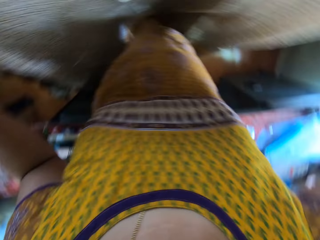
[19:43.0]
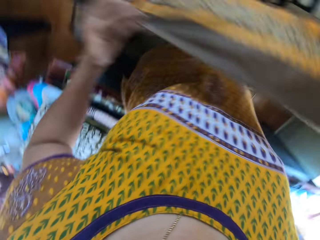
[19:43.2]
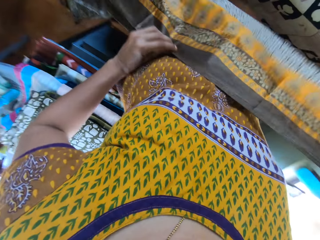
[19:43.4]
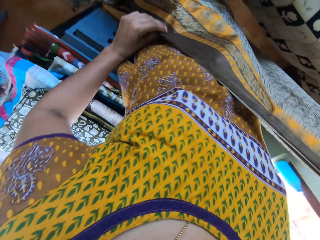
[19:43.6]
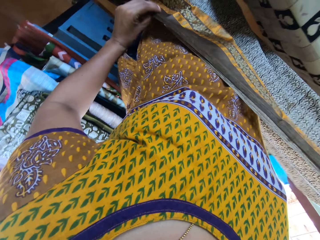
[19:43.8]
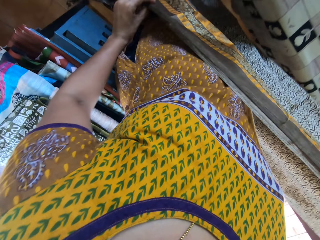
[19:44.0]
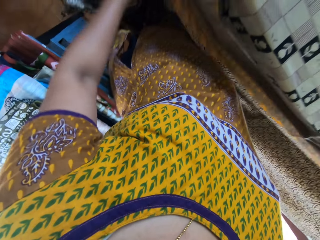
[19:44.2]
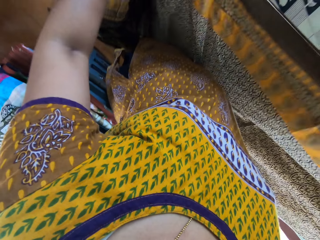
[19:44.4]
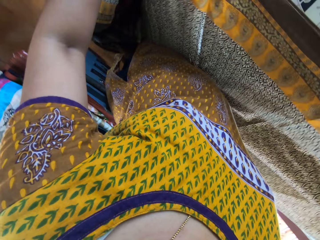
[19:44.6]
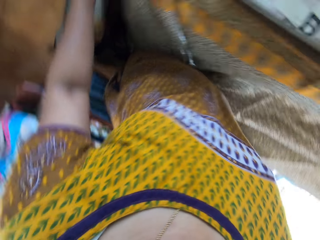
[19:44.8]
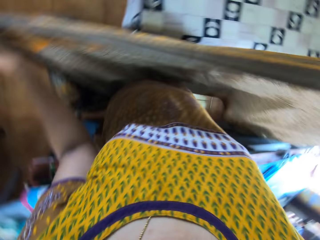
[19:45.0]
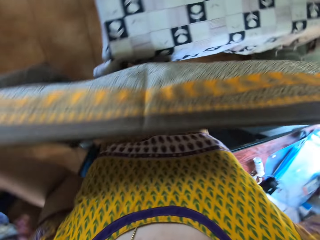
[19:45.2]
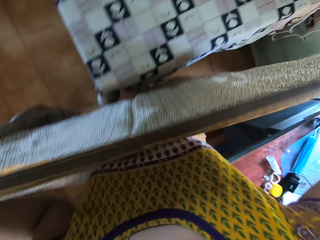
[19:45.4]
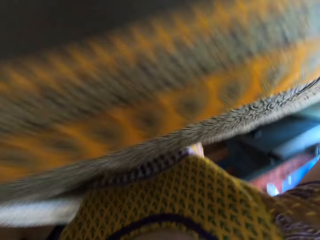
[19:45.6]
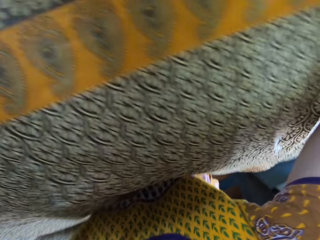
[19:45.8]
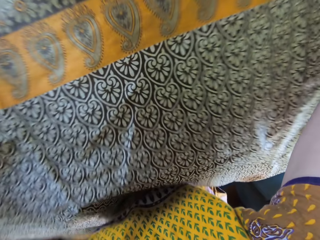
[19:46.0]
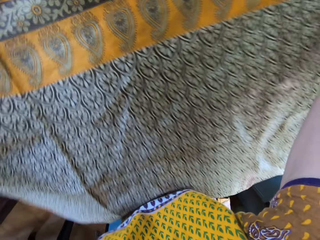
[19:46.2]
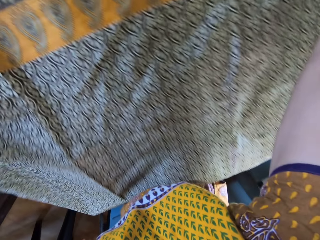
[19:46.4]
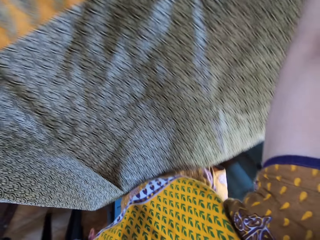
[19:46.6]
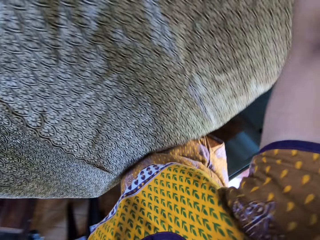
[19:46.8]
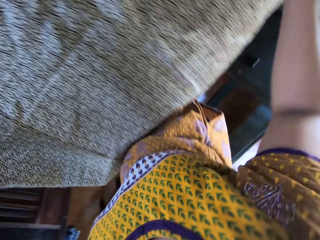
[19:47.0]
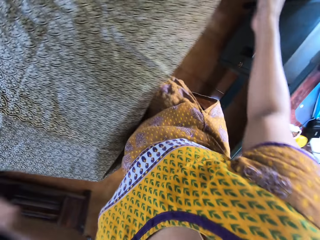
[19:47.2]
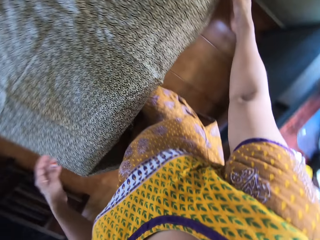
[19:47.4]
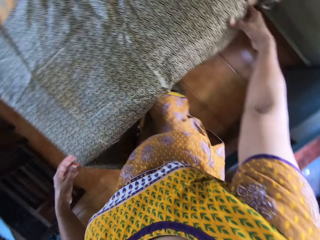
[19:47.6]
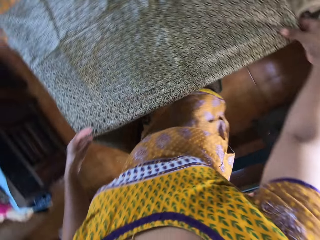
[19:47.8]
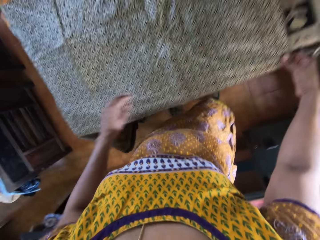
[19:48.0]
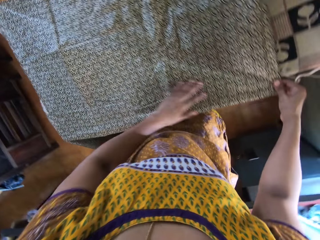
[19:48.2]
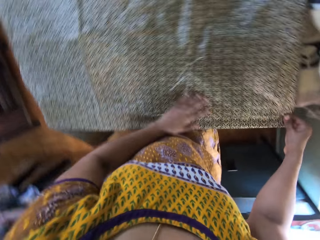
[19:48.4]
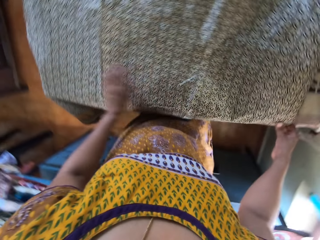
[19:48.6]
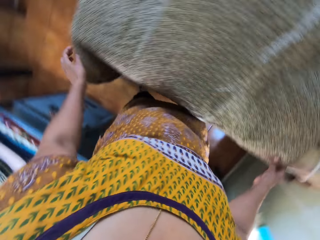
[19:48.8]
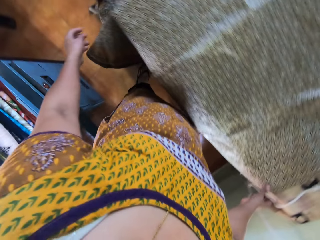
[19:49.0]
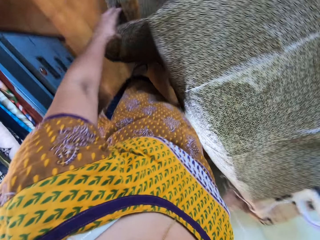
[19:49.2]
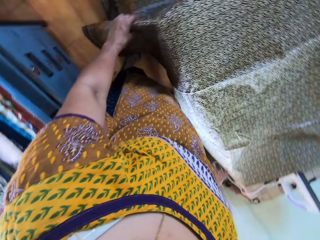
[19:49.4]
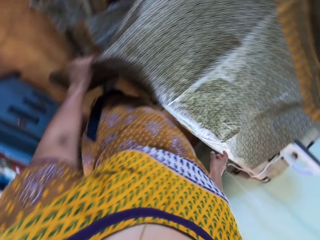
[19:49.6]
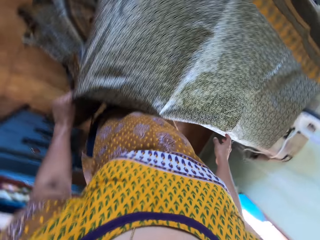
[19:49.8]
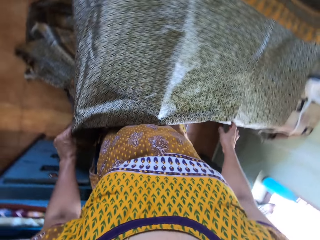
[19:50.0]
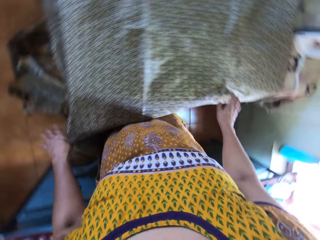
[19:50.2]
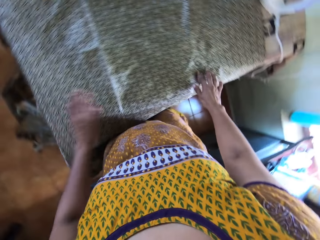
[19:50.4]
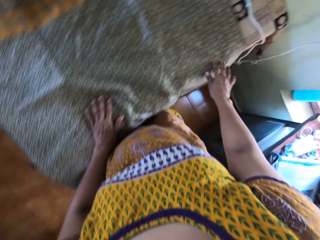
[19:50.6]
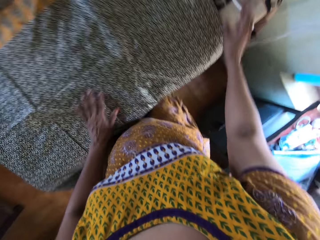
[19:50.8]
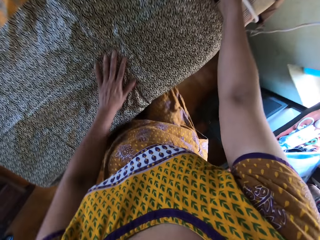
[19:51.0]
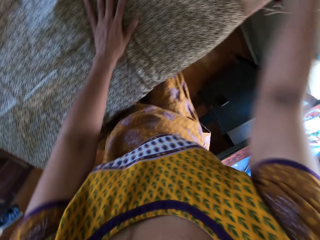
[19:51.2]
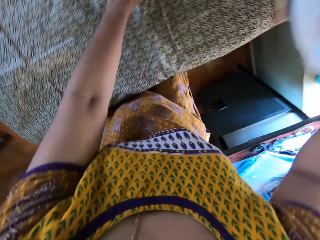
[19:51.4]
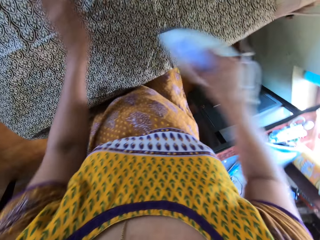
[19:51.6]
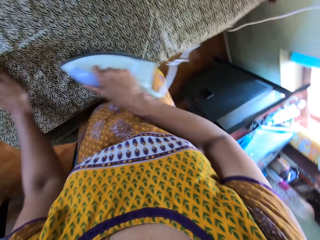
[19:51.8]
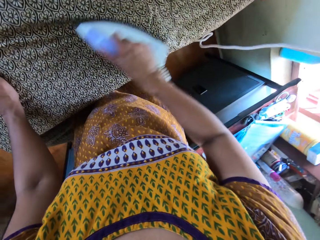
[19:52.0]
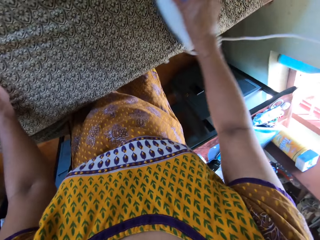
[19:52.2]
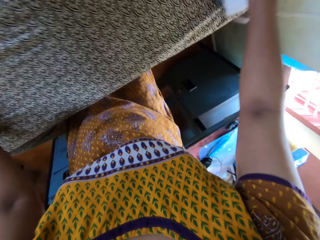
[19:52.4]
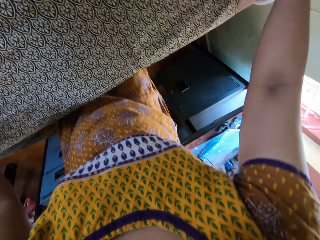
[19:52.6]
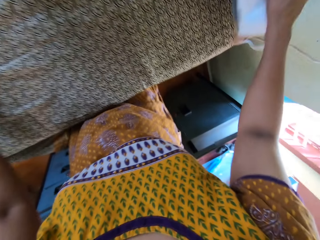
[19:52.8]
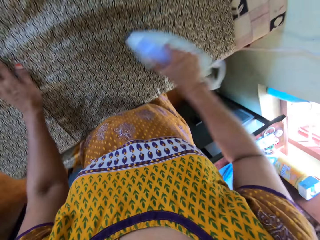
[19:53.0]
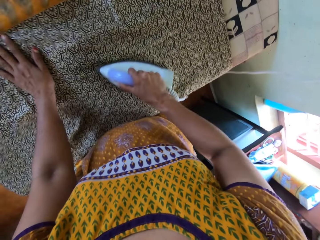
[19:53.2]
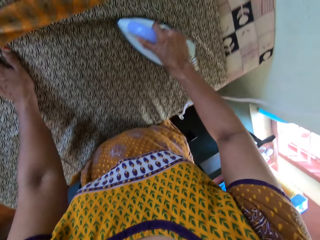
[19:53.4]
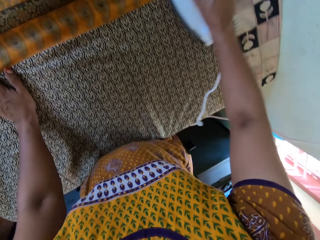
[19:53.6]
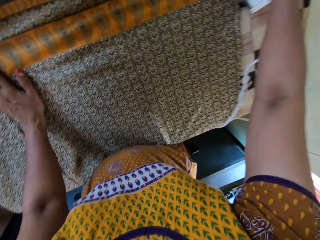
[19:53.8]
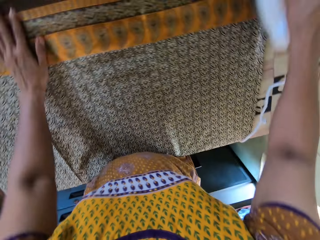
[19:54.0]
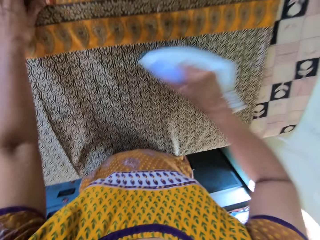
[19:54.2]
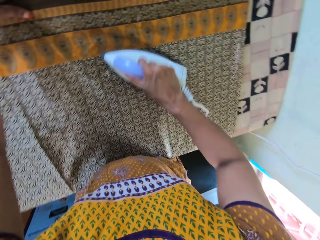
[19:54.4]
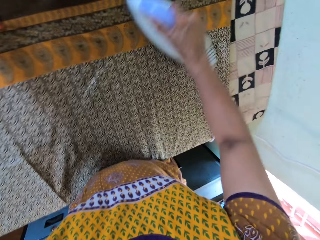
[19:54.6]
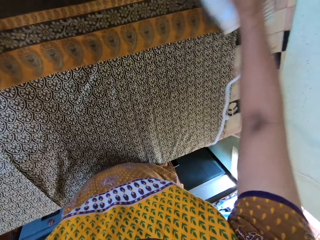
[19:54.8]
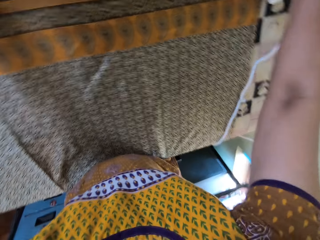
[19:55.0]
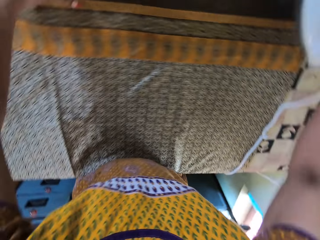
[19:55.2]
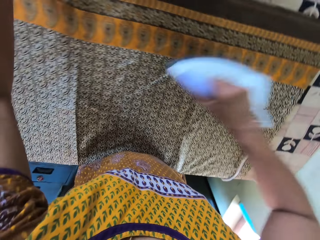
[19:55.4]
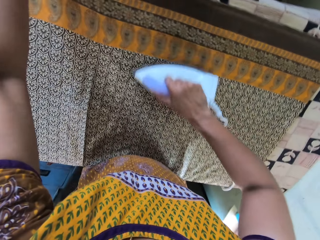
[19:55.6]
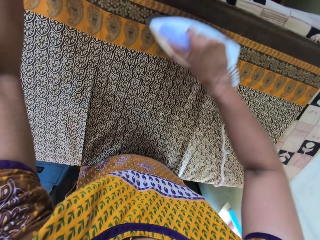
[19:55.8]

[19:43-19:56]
The camera wearer spreads the cloth on the table. She adjusts the cloth on the table with her left hand. She picks up an iron box. She irons the cloth on the table with the iron in her right hand.

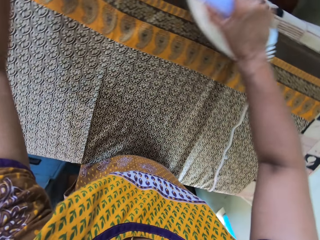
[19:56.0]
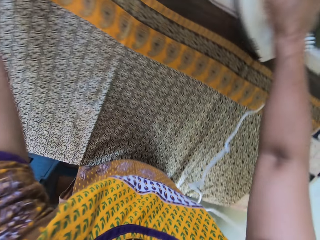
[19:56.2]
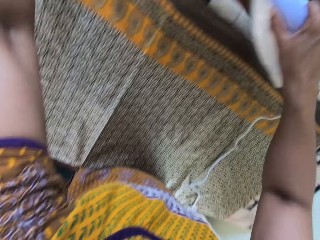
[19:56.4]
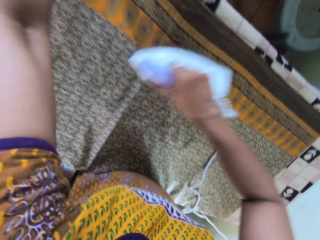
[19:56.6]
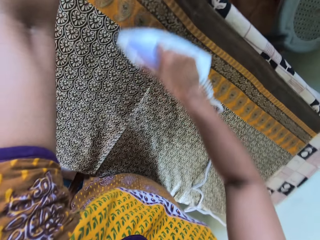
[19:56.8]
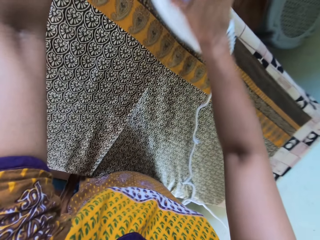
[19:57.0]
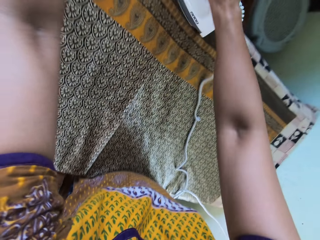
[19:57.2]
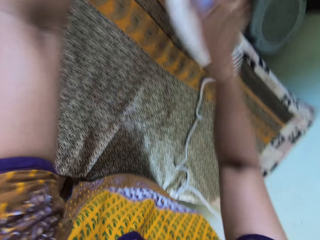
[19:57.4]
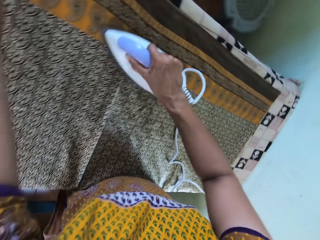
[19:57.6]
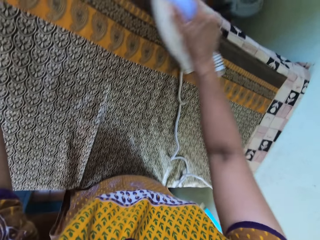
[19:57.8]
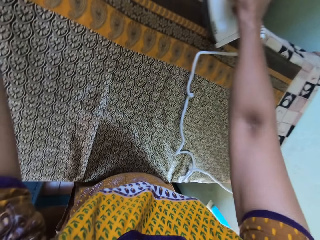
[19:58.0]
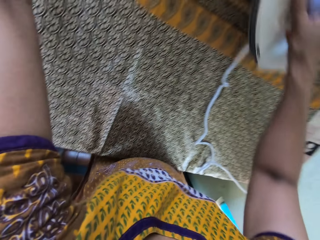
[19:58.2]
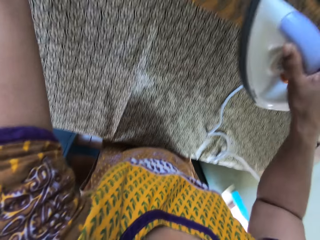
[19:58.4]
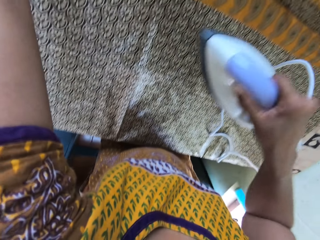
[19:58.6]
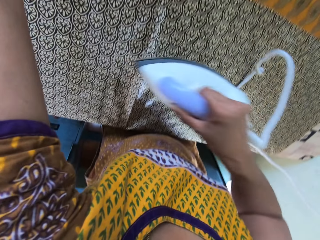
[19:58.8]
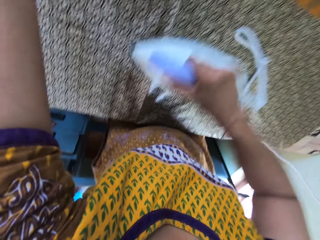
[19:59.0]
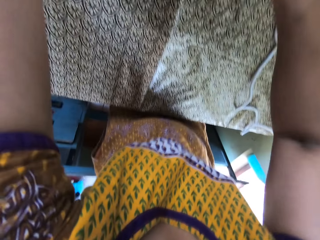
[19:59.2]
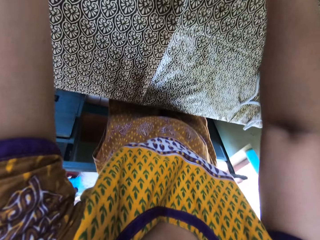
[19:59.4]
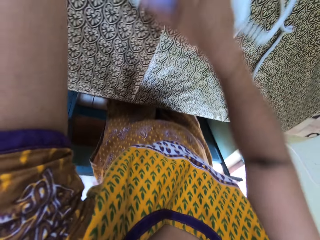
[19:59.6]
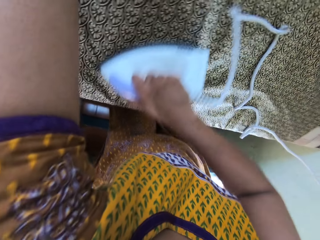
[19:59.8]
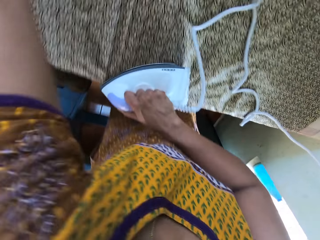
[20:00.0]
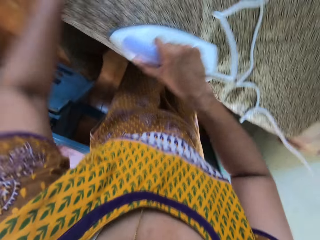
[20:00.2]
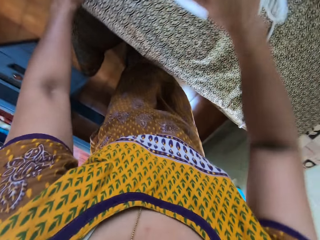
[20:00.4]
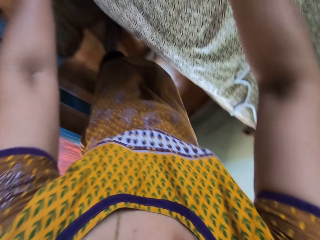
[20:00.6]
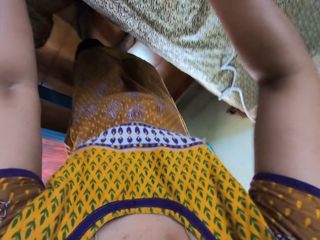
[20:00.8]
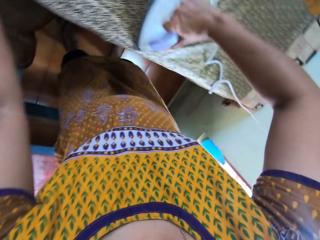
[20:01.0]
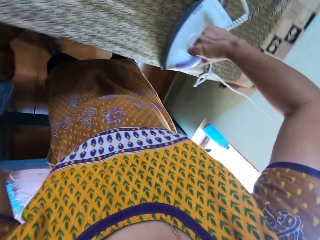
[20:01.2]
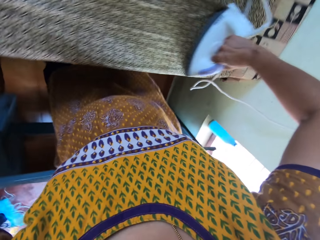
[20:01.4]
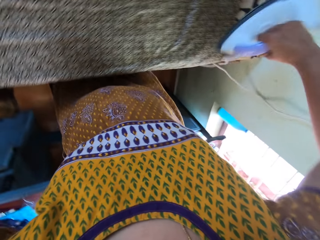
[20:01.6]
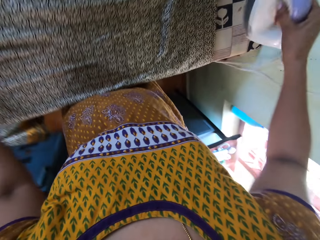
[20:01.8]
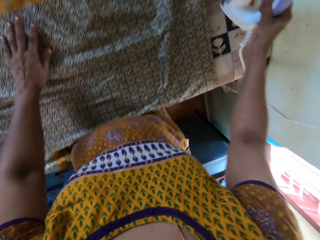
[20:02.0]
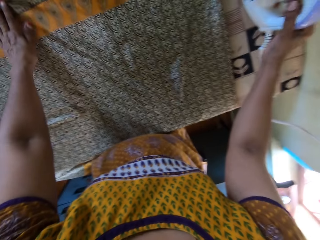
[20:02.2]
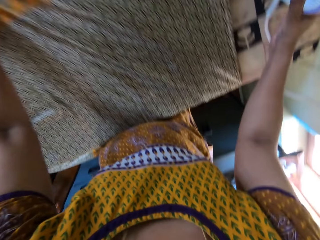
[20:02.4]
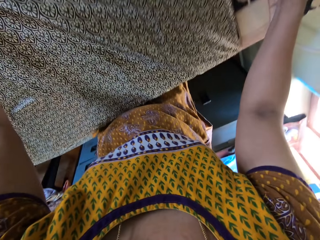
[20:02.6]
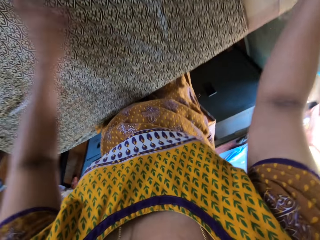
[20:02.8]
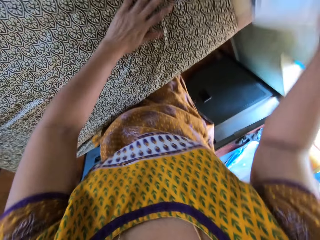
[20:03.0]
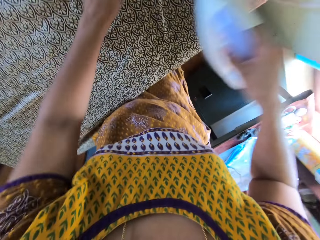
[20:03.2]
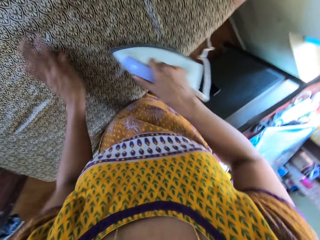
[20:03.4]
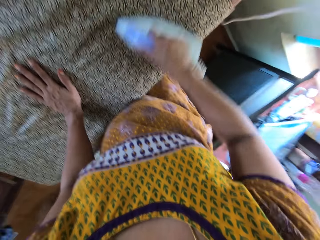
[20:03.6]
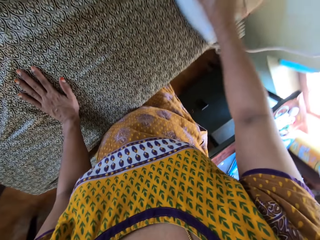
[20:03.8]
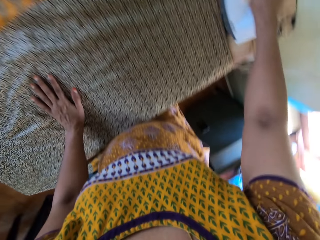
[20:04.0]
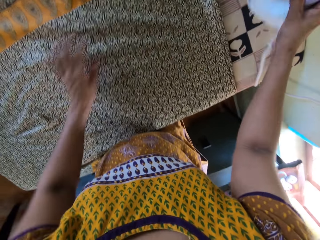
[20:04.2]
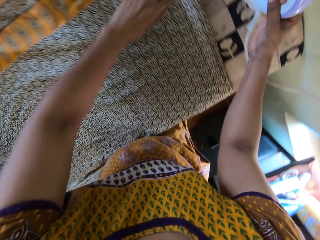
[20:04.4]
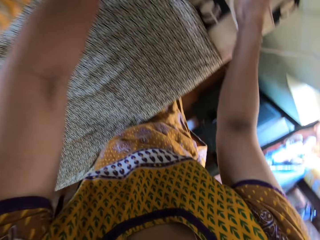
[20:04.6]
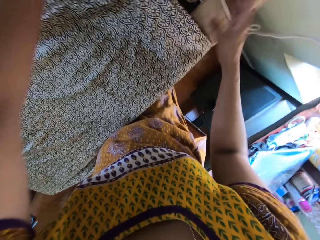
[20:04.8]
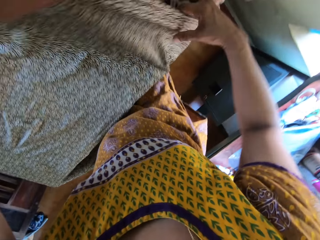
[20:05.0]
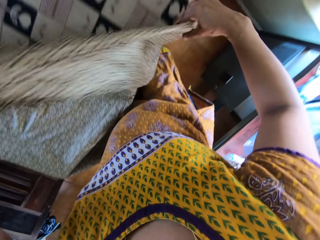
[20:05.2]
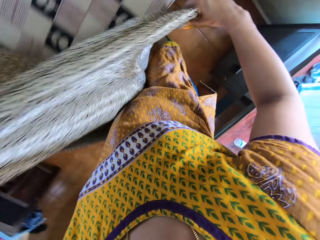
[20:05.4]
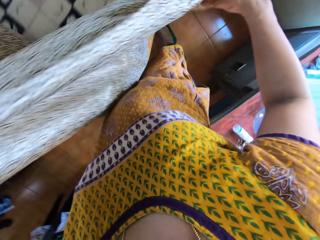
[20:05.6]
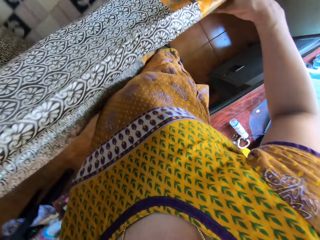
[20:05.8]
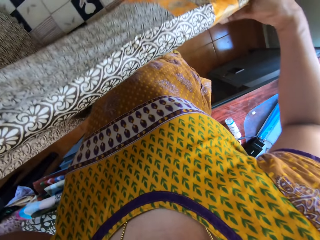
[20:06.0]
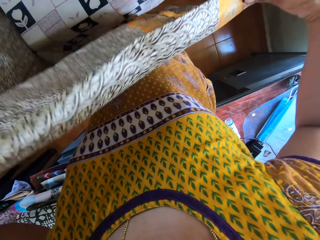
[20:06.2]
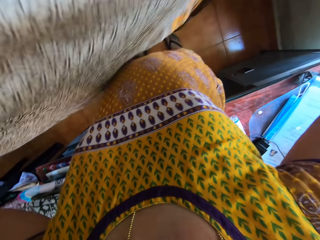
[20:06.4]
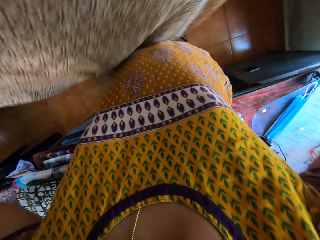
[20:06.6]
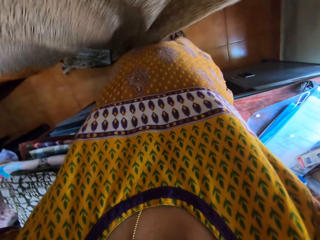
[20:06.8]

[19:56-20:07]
The camera wearer drops the iron on the table with her right hand. She holds the iron box on the table, spreads the cloth on the table, and irons the cloth with the iron box on the table. She puts the iron box on the table. She lifts the cloth. She adjusts the cloth on the table with her hands.
